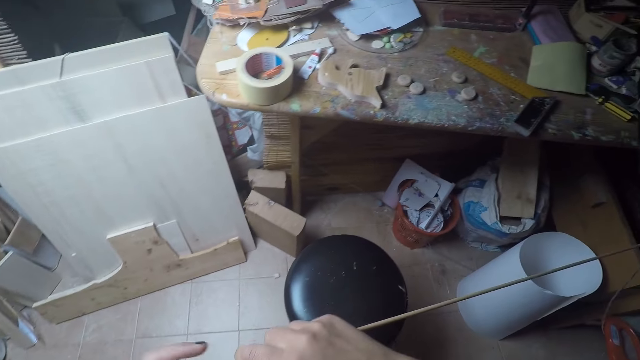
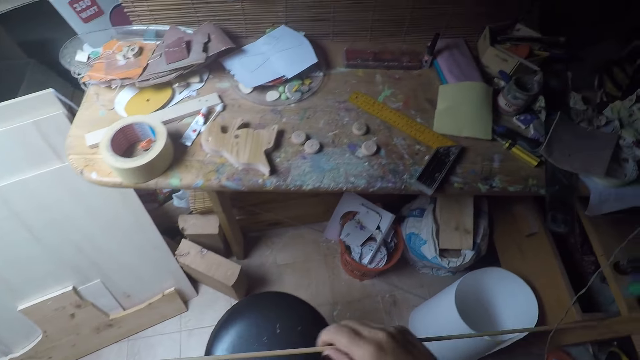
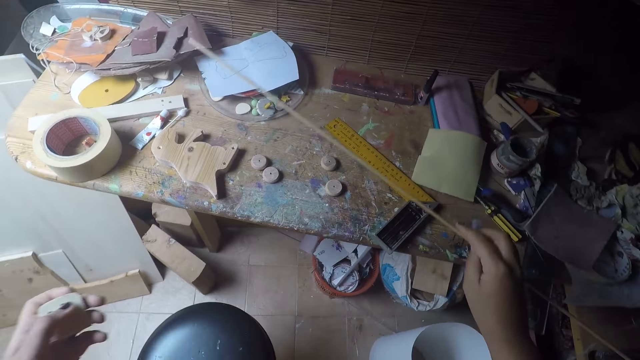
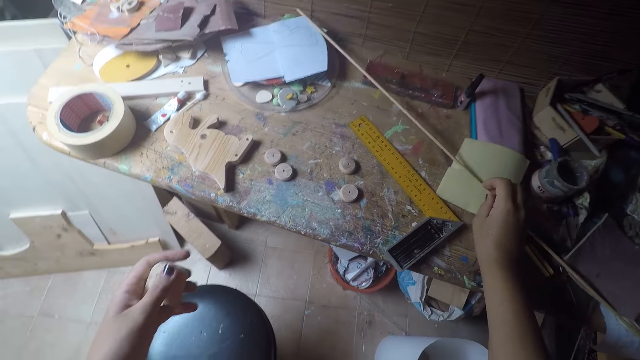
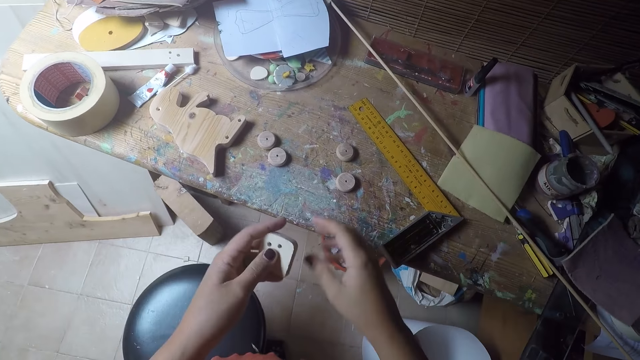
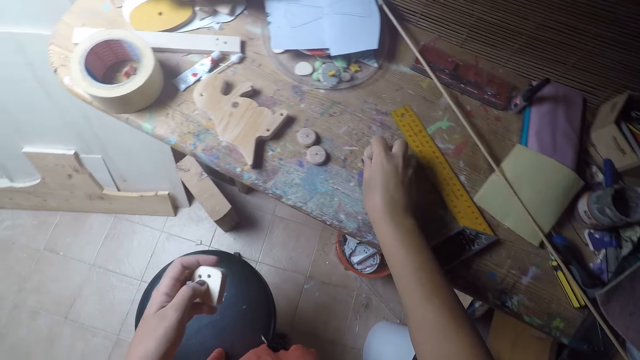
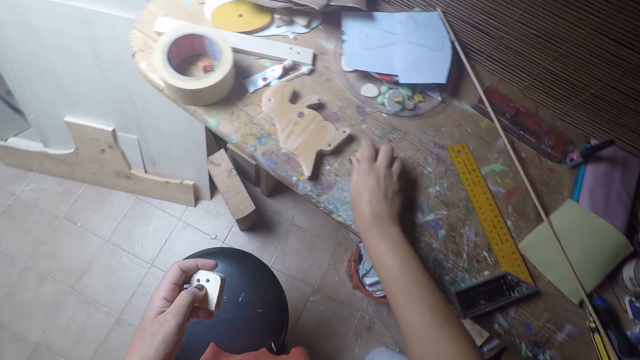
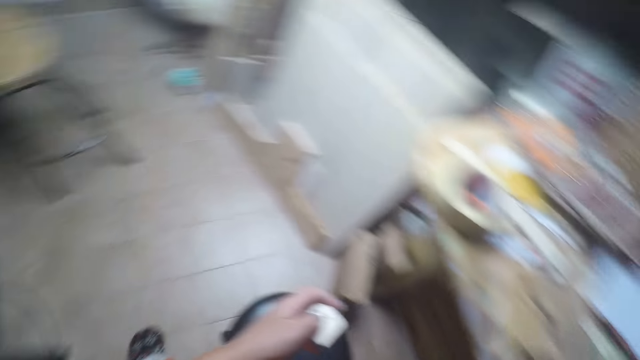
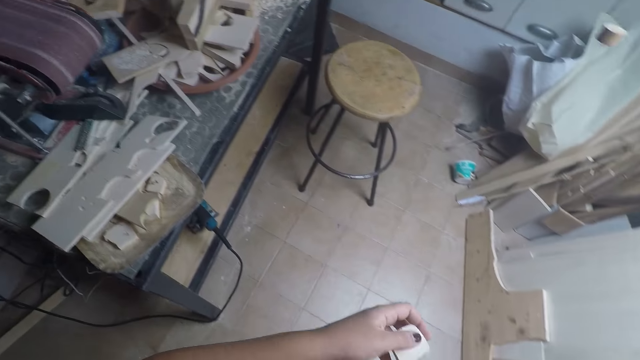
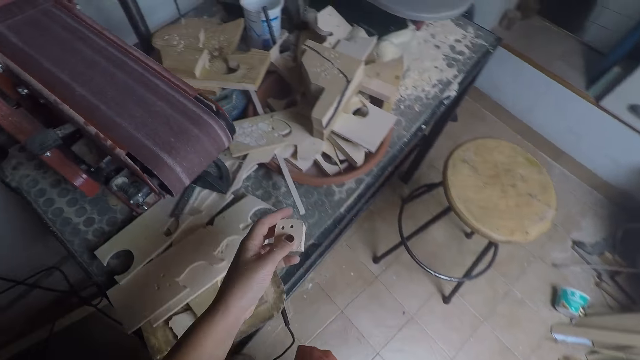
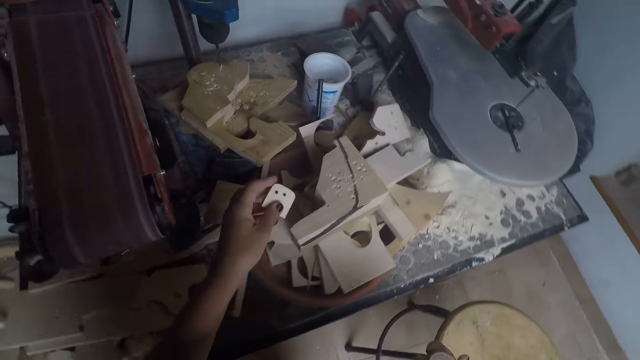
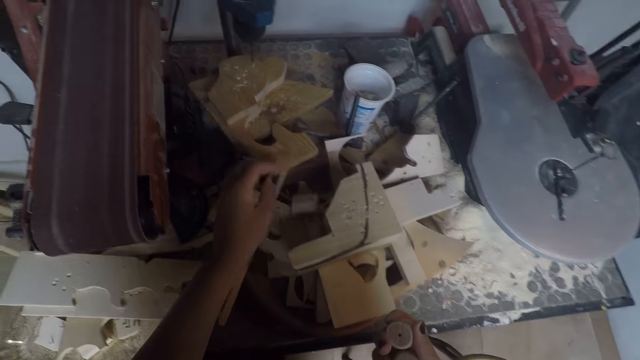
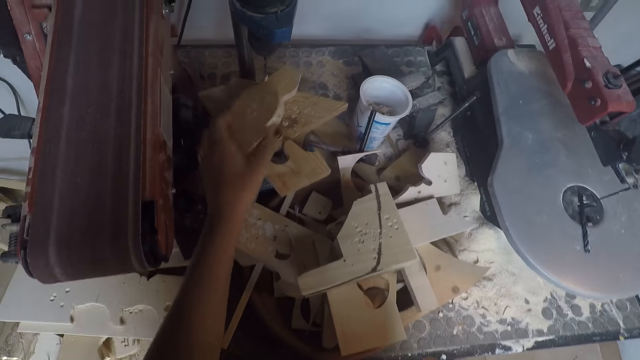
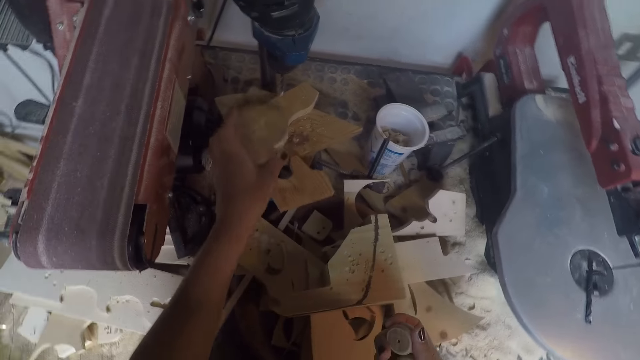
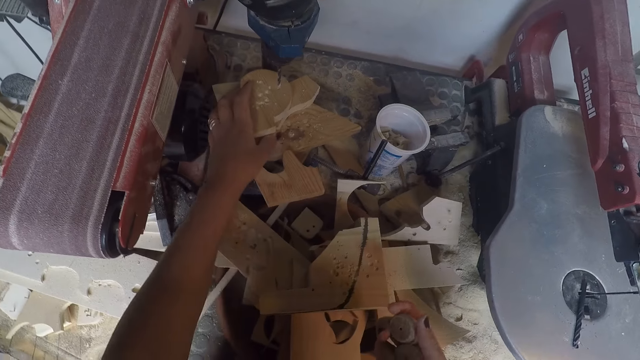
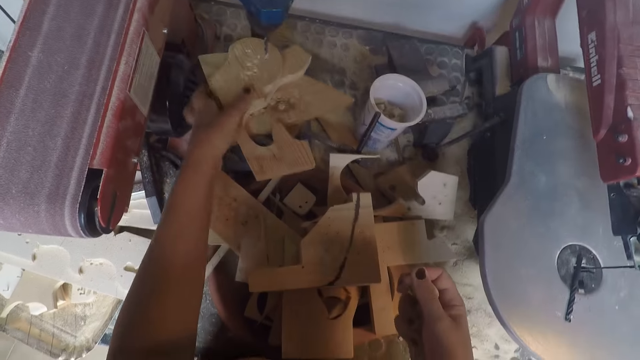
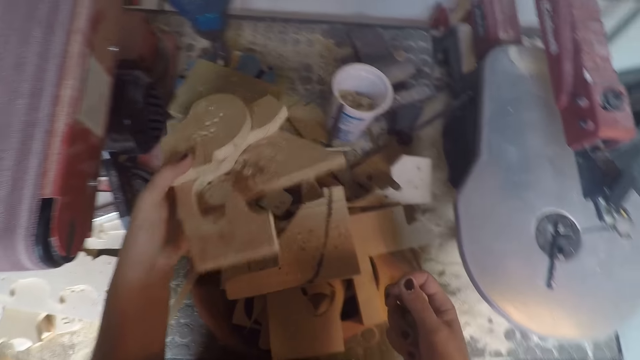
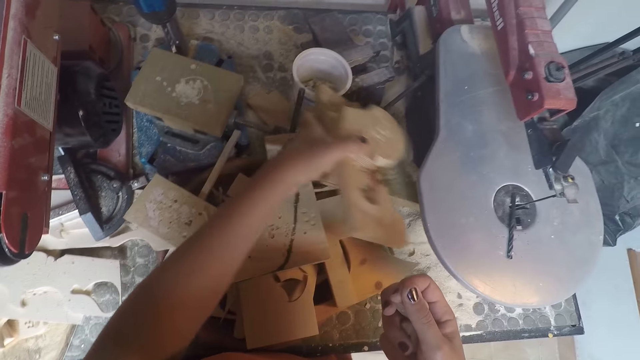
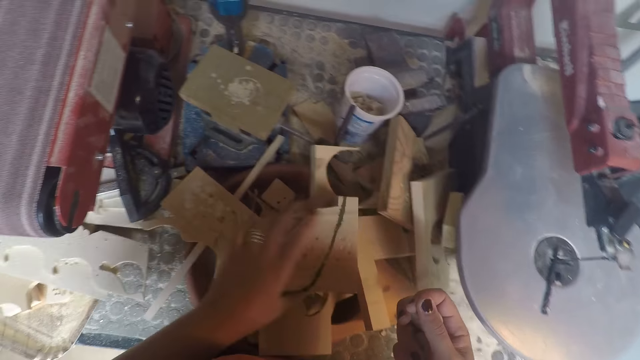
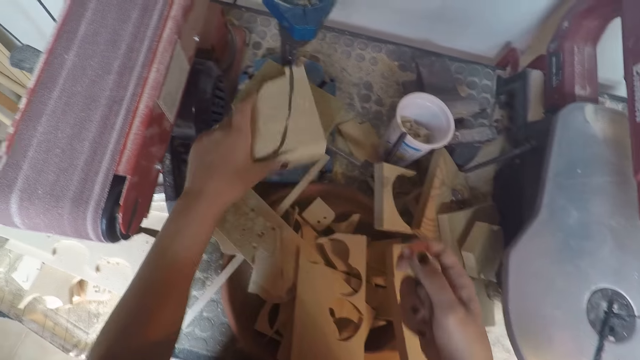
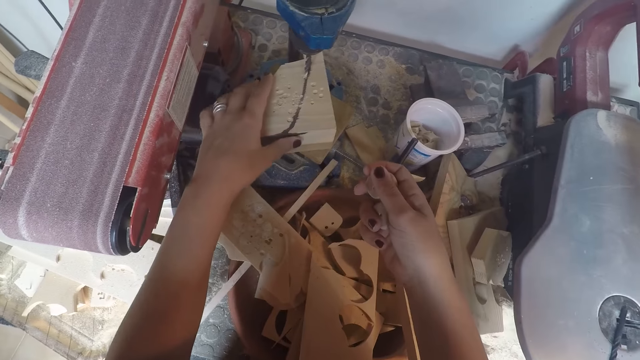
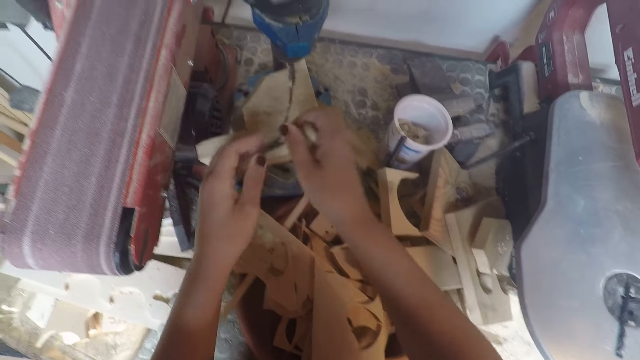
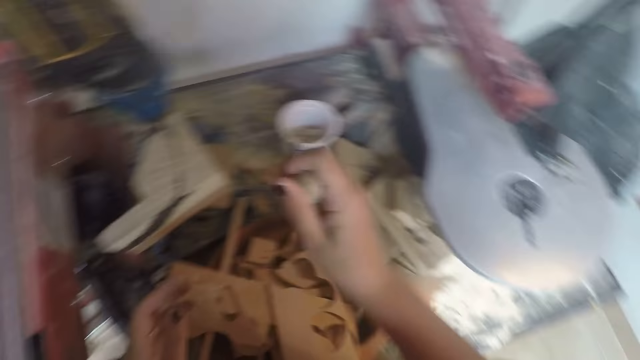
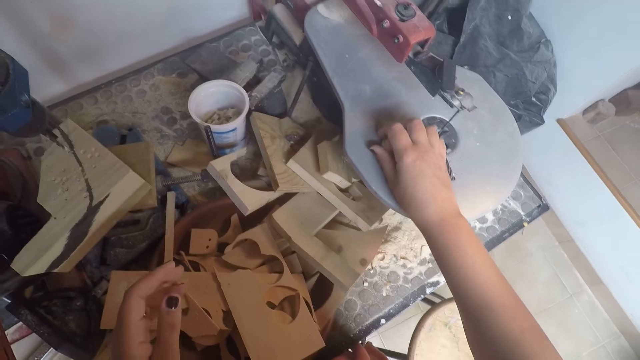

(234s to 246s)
The camera wearer looks at the piece of wood. He drops the wooden rod on the table with his right hand. He picks up small circular wood from the table with his right hand. He turns to the drilling machine. He places the wood in his left hand on the table. He picks up the wood from the drilling machine with his left hand, drops the wood on the drilling machine with his left hand, and picks up the woods from the drilling machine with his left hand. He drops the woods on the table with his left hand. He places a wood on the drilling machine with his left hand. He picks up the piece of wood.

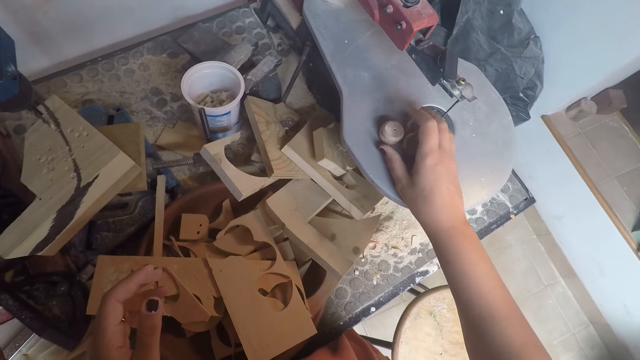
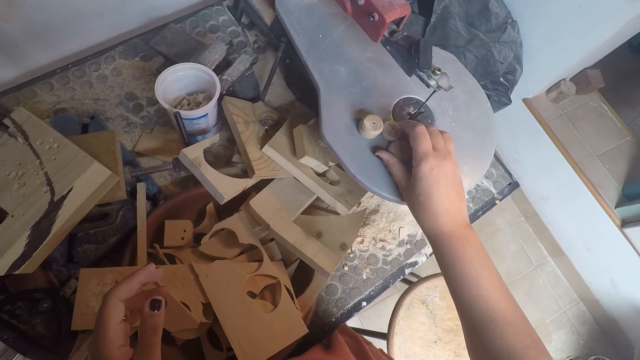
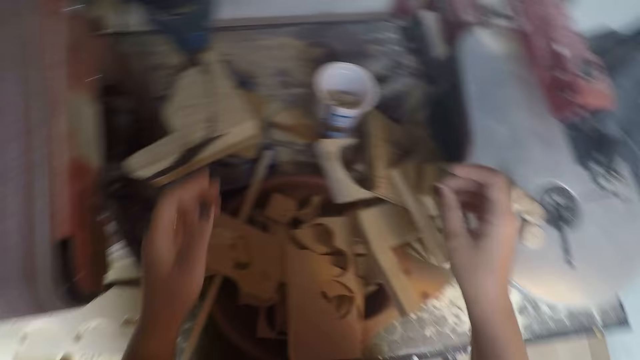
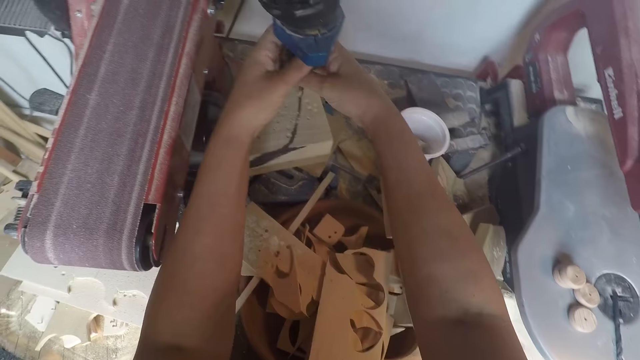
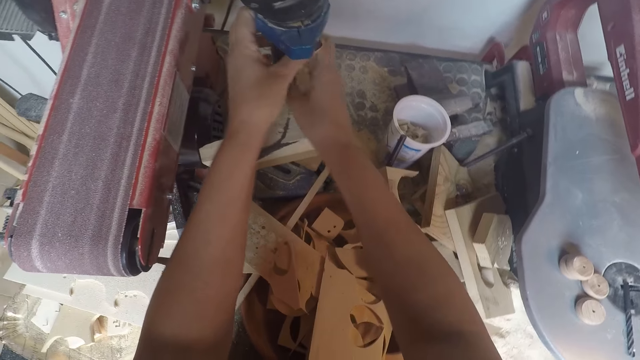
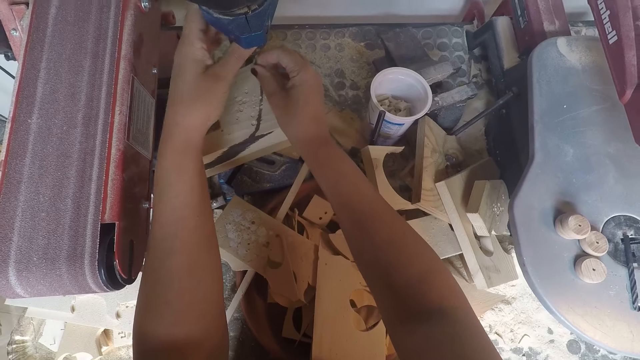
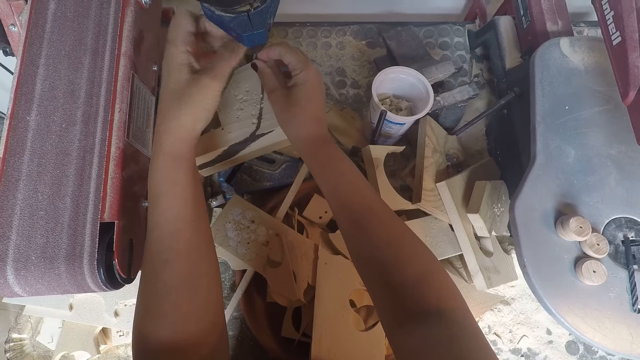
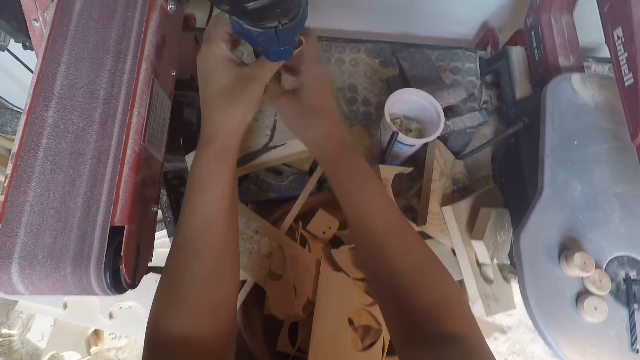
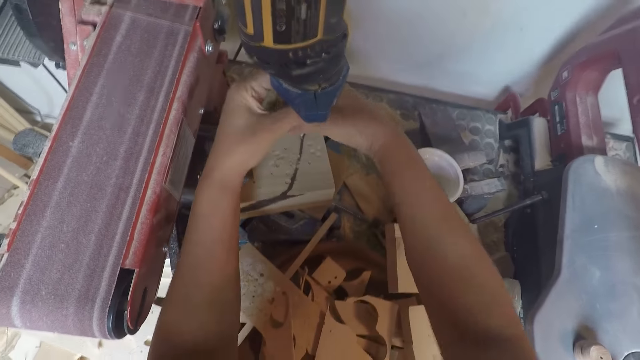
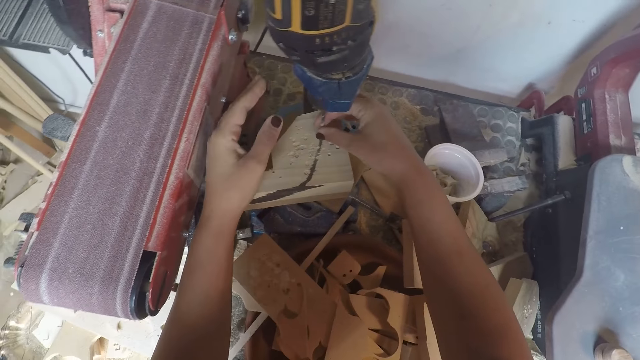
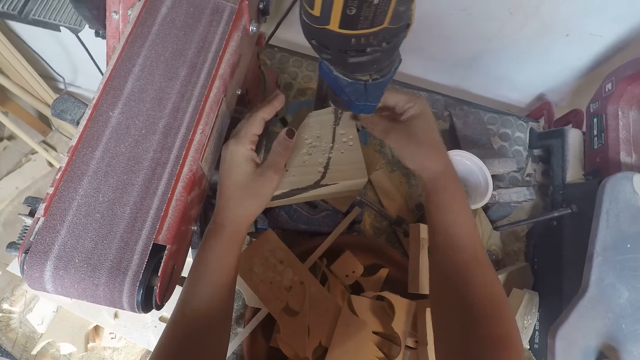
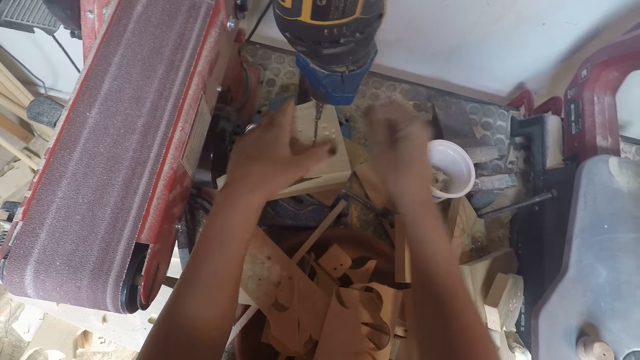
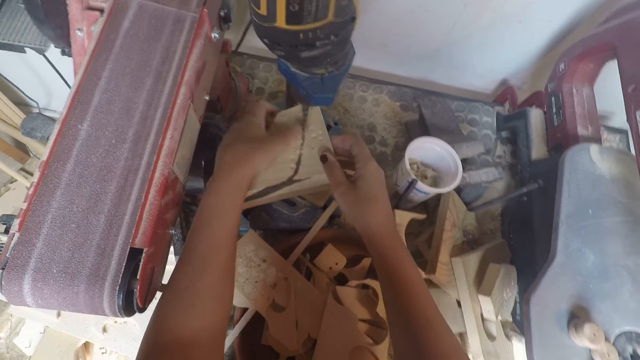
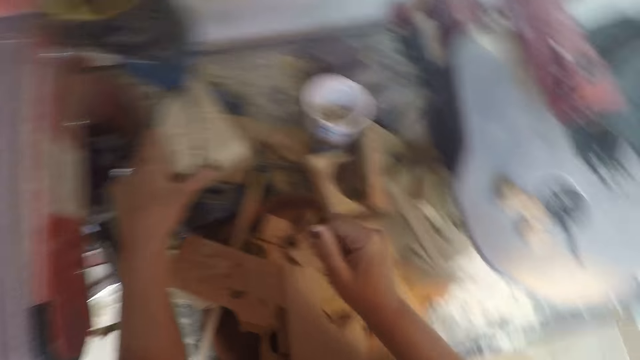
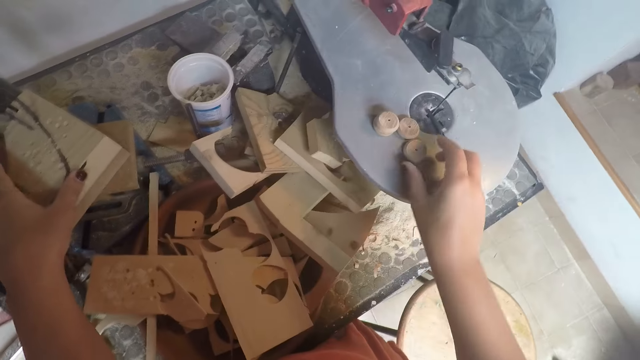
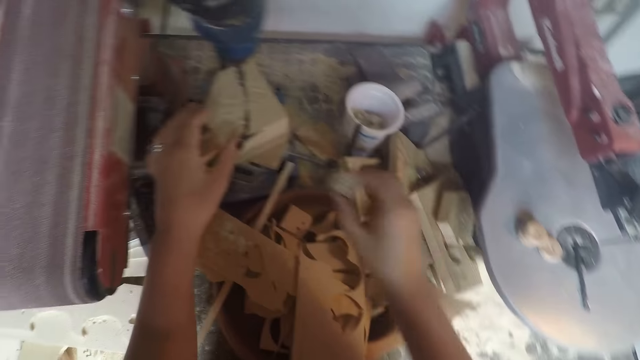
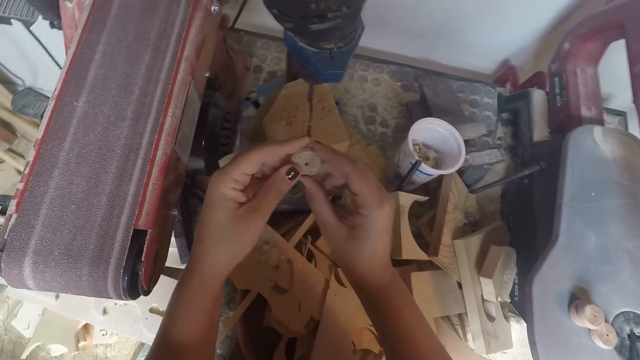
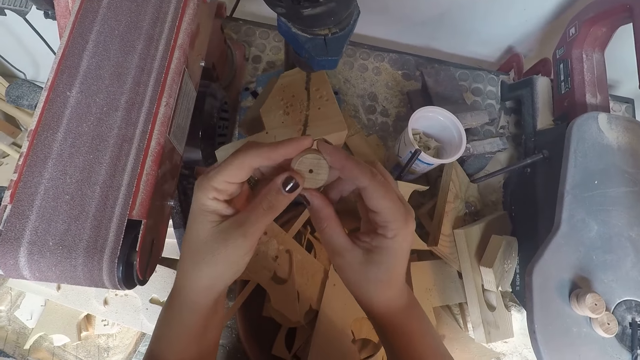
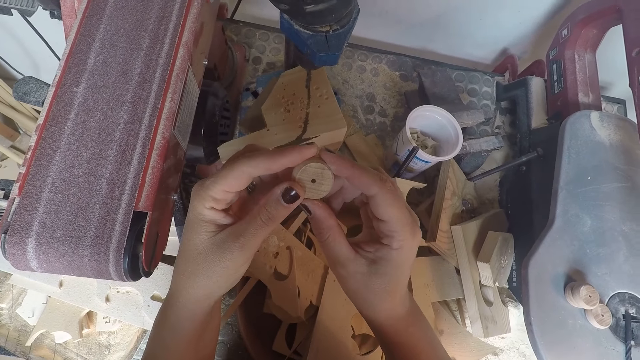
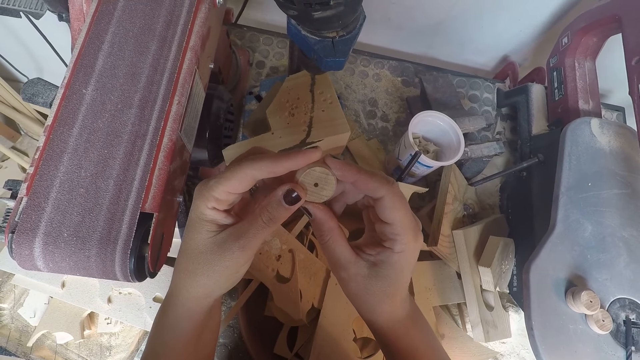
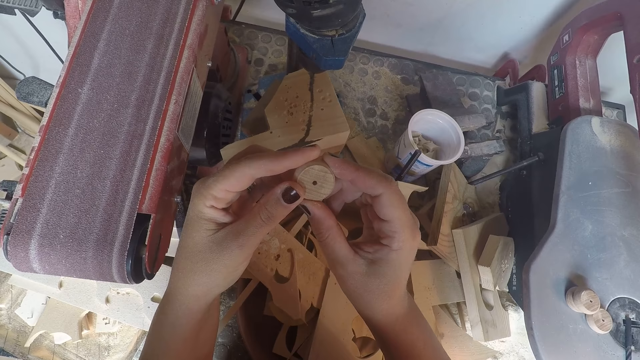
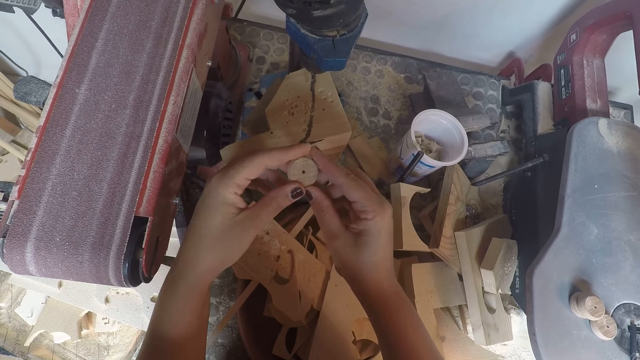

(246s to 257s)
The camera wearer places the circular woods on the filing machine with his right hand. He tightens the drilling bit on the chuck on the drilling machine with his two hands. He wipes the top of the wood with his left hand. He picks up a circular wood from the filing machine with his right hand. He holds the circular wood with his two hands. He looks at the piece.
